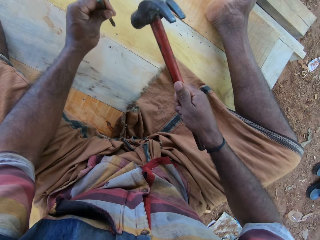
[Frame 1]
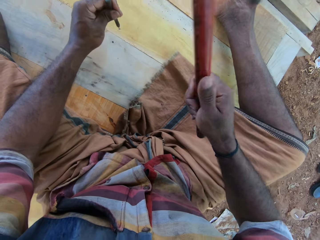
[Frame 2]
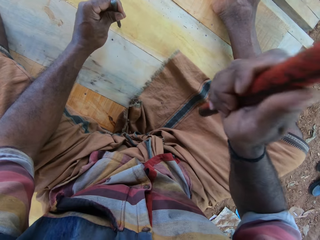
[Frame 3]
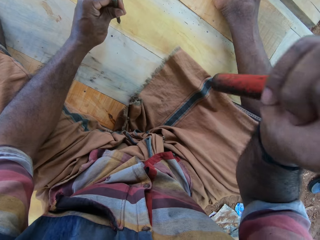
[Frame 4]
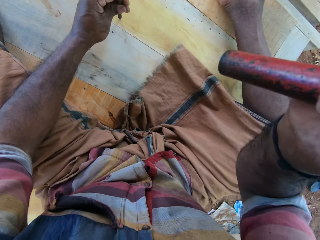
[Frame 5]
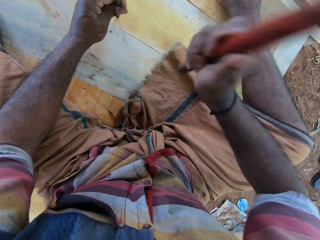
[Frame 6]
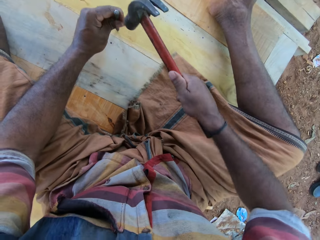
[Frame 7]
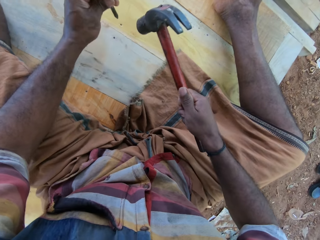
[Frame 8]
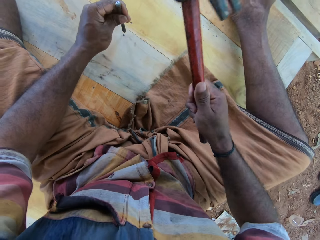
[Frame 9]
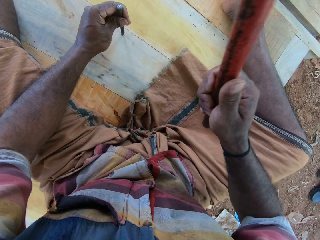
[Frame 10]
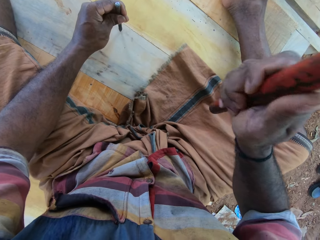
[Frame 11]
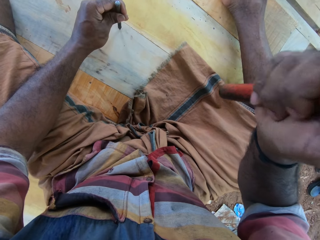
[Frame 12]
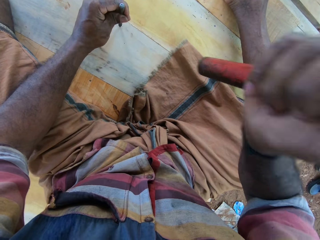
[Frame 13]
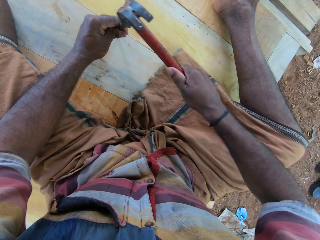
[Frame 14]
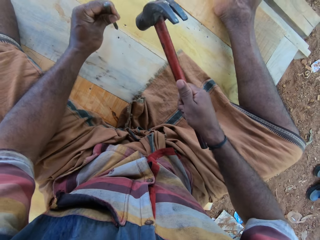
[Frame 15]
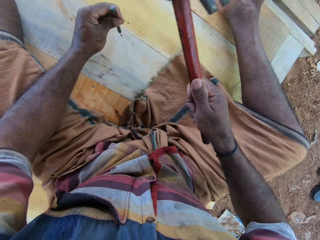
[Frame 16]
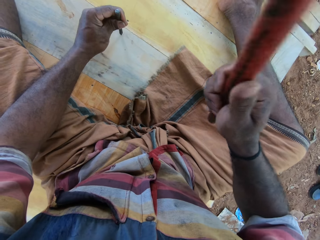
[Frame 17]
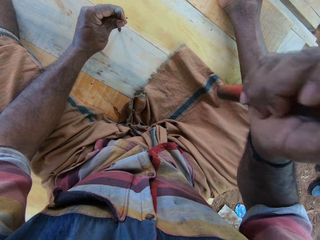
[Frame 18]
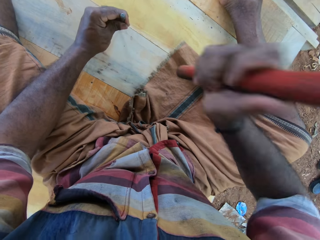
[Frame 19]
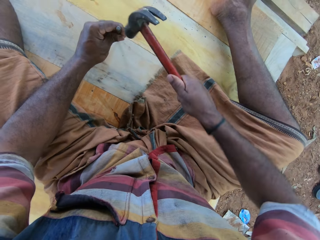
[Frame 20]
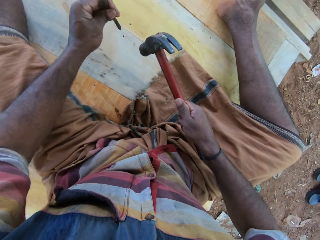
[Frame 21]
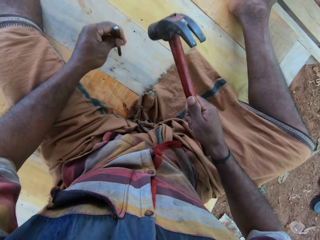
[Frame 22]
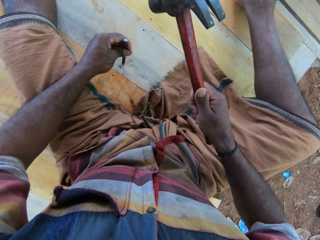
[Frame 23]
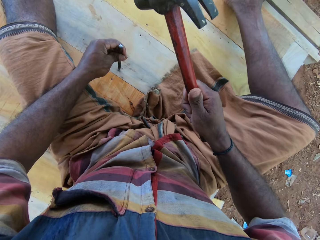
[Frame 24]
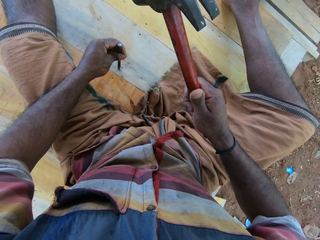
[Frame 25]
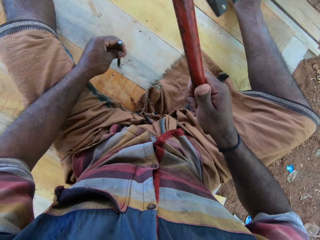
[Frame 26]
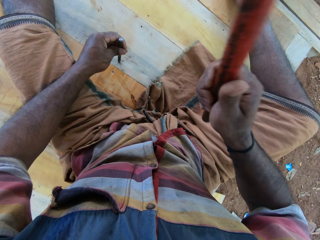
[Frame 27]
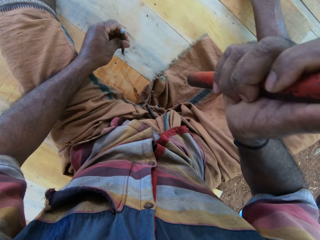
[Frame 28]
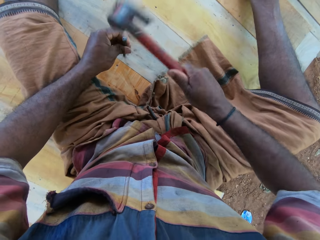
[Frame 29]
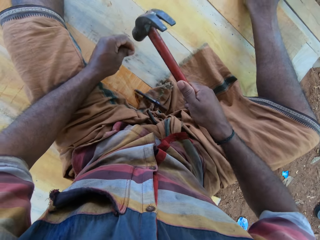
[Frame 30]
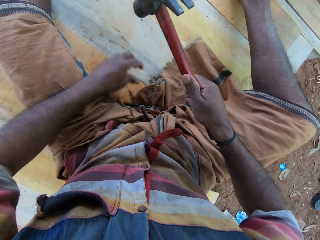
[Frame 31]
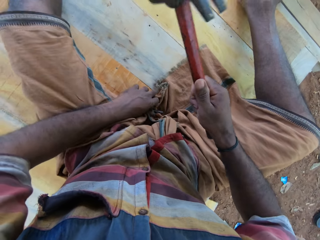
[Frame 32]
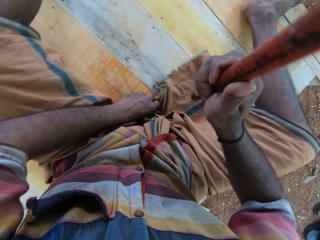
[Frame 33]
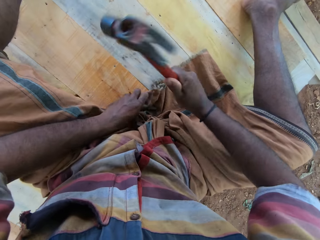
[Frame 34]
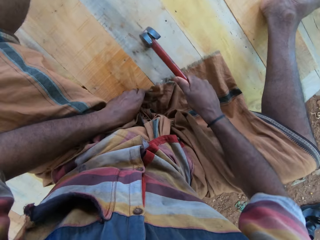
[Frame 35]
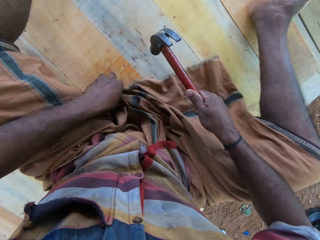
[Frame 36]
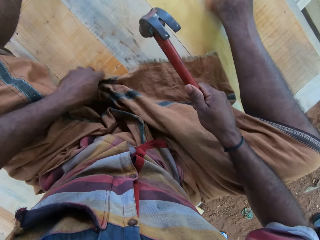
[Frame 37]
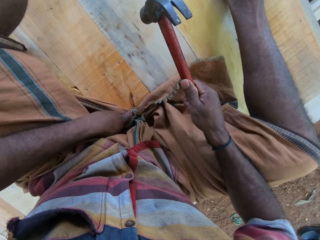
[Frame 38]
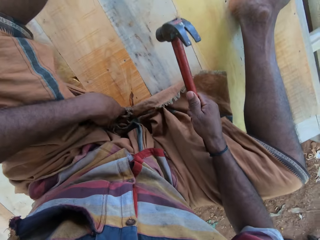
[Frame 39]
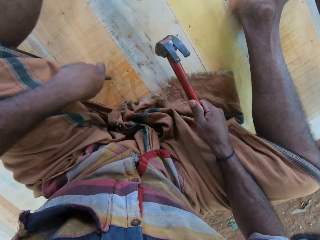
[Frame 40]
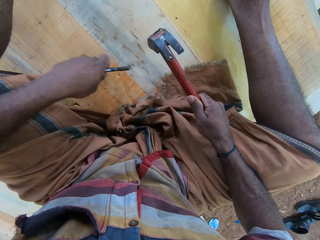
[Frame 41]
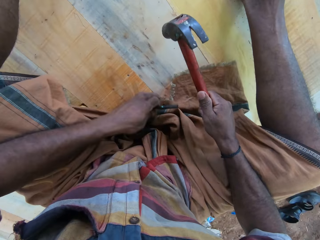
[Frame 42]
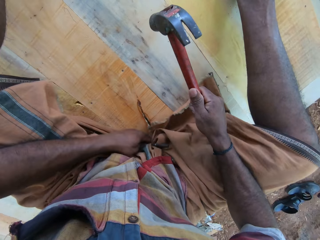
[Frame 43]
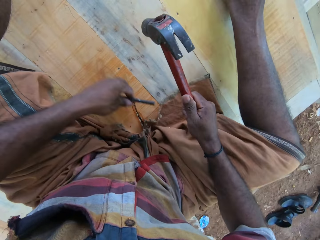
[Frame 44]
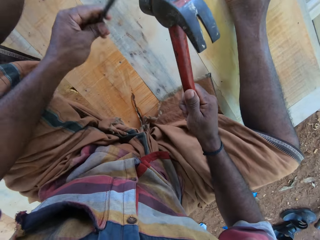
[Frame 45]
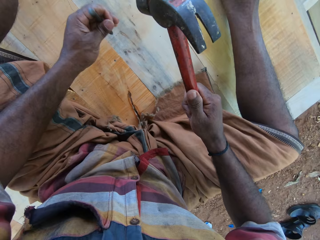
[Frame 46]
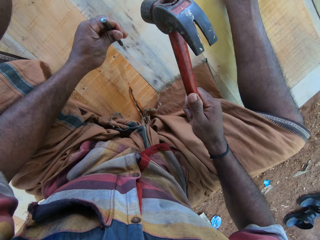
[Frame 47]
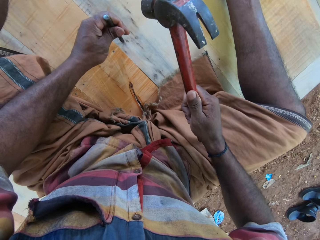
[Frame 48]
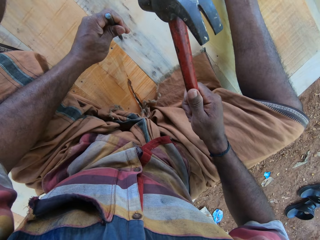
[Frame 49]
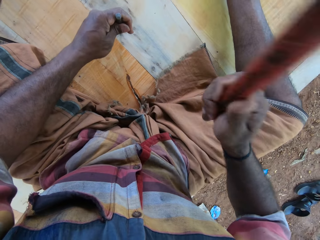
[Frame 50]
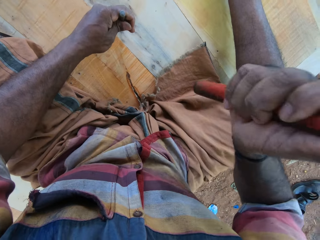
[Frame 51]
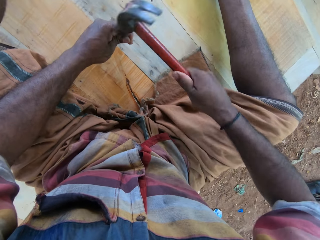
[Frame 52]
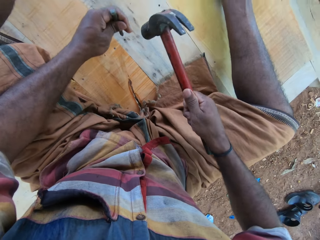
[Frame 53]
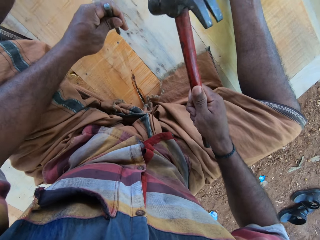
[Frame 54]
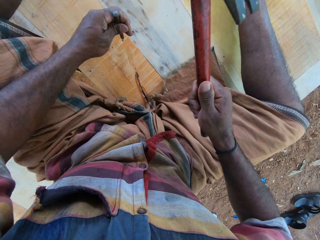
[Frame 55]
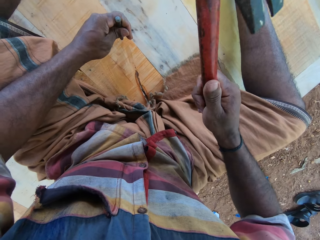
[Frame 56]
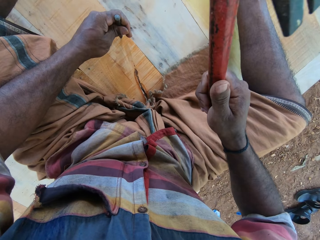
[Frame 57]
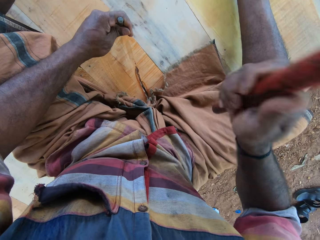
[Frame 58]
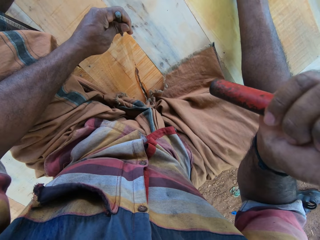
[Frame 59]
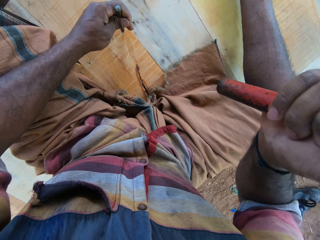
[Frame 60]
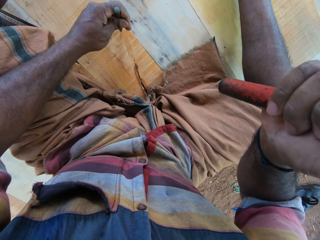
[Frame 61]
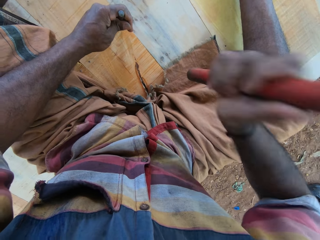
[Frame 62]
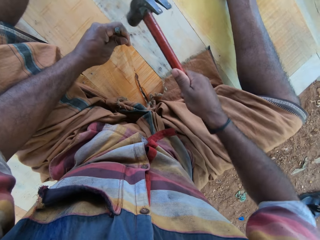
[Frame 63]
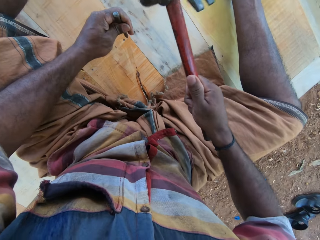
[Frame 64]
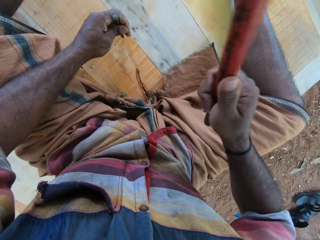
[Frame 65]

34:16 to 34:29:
The camera wearer hits the chisel with a hammer. They hold the hammer. They hit the chisel with the hammer. They pick up the chisel with the left hand. They fix the nail with the hammer. They fold the cloth. They put the chisel on the nail. They hit the chisel with the hammer.

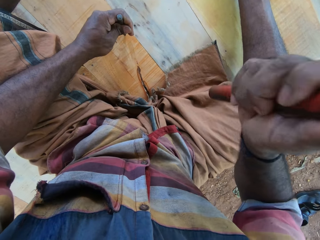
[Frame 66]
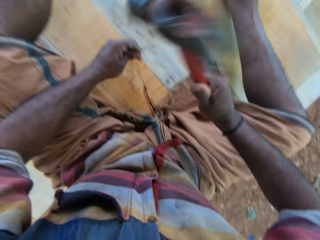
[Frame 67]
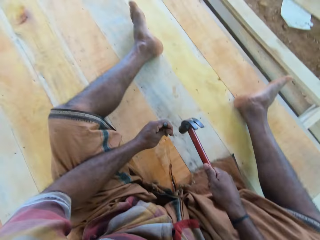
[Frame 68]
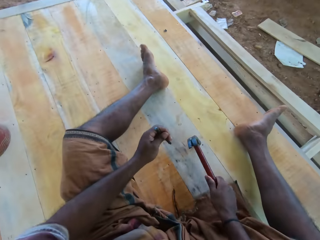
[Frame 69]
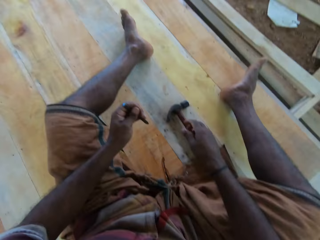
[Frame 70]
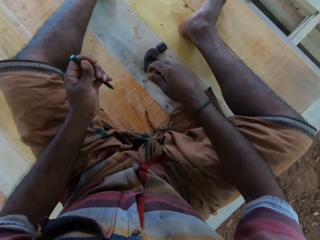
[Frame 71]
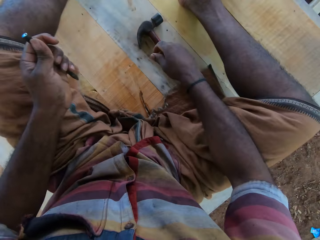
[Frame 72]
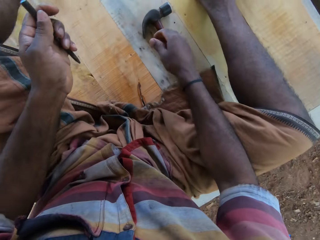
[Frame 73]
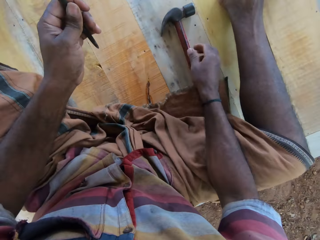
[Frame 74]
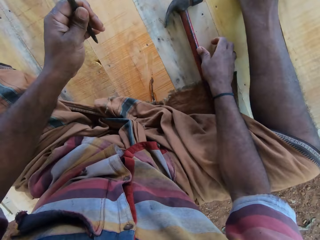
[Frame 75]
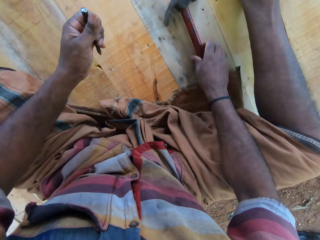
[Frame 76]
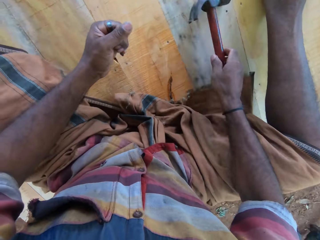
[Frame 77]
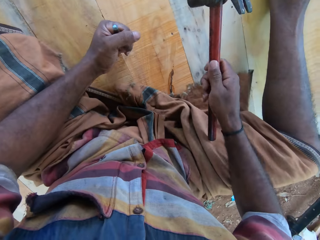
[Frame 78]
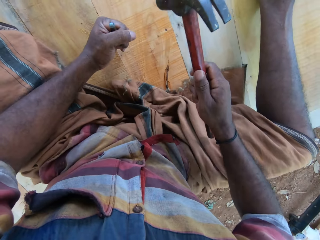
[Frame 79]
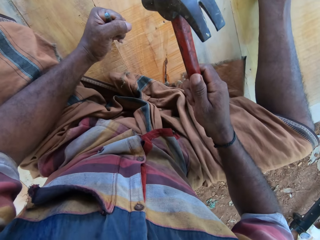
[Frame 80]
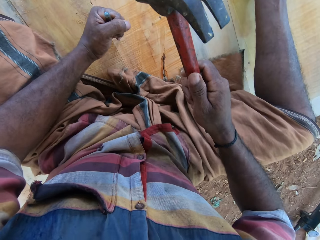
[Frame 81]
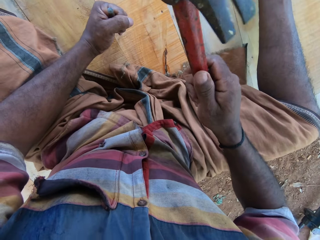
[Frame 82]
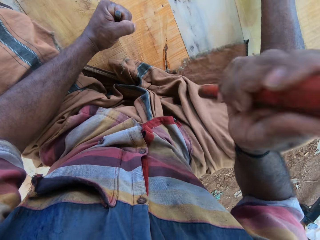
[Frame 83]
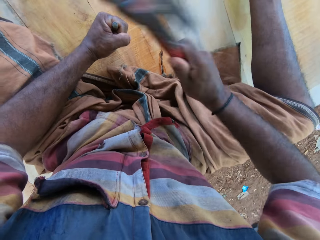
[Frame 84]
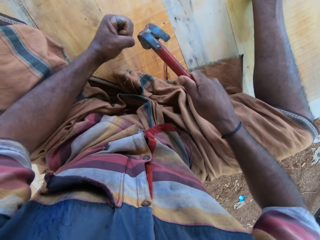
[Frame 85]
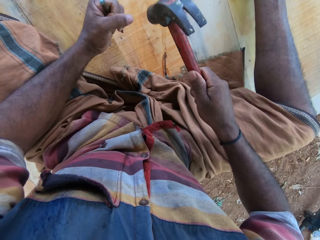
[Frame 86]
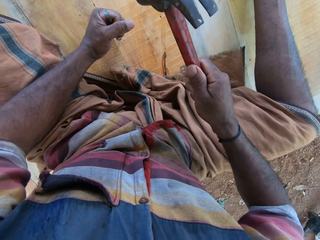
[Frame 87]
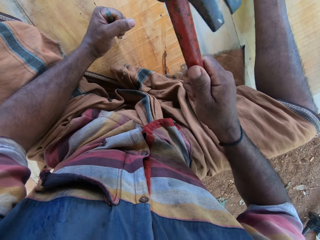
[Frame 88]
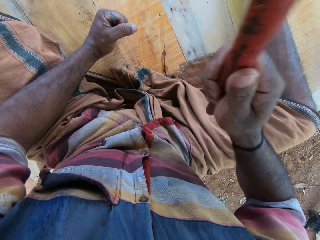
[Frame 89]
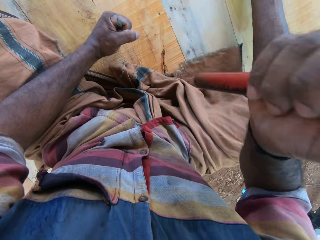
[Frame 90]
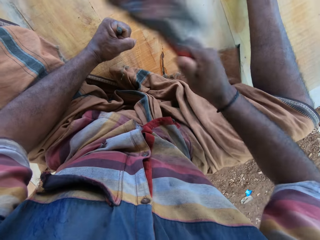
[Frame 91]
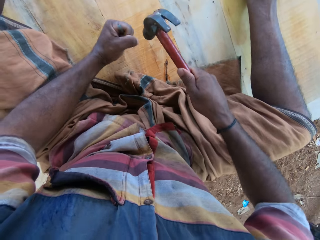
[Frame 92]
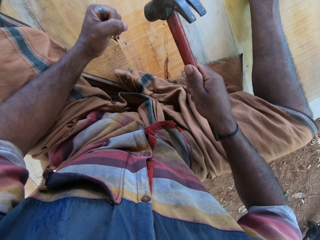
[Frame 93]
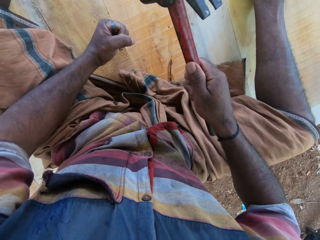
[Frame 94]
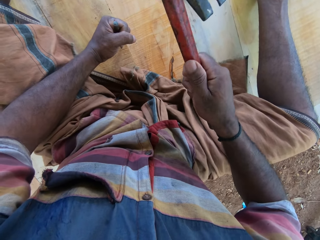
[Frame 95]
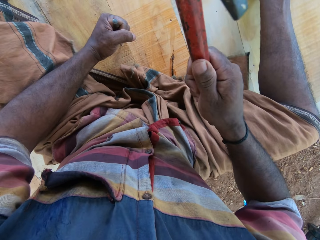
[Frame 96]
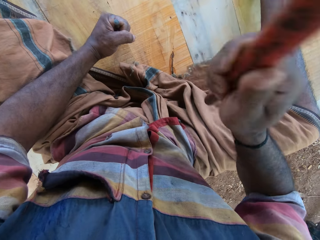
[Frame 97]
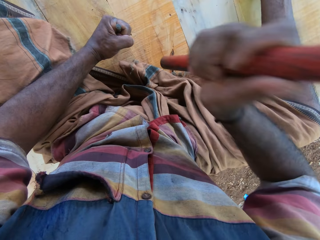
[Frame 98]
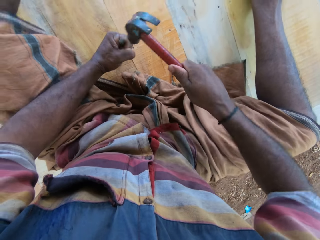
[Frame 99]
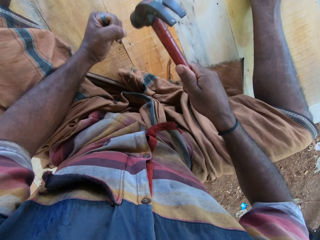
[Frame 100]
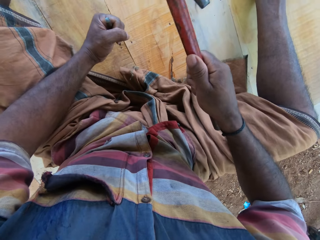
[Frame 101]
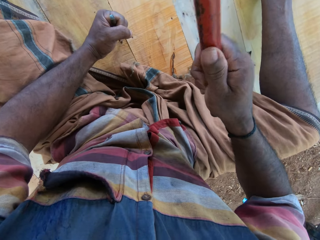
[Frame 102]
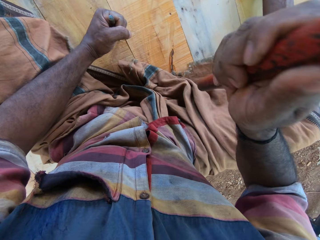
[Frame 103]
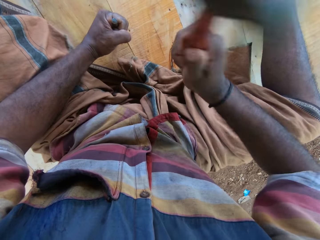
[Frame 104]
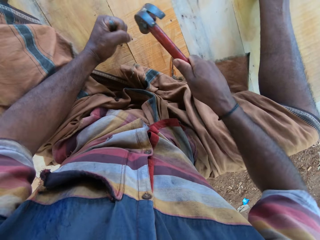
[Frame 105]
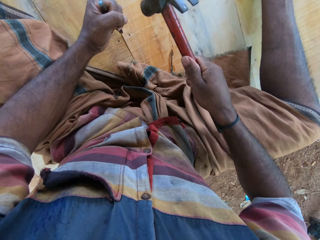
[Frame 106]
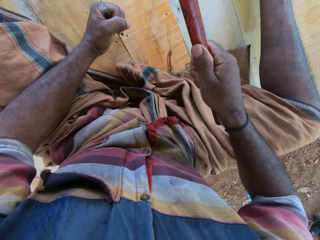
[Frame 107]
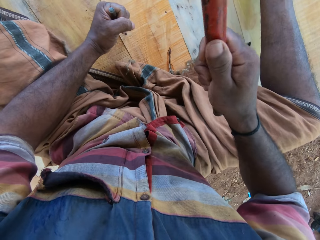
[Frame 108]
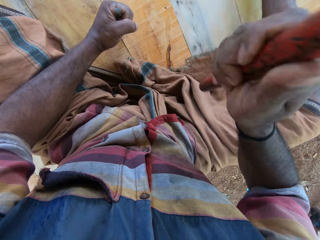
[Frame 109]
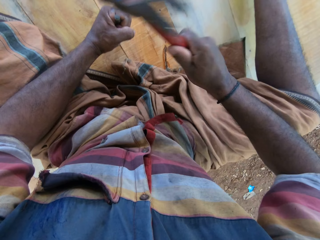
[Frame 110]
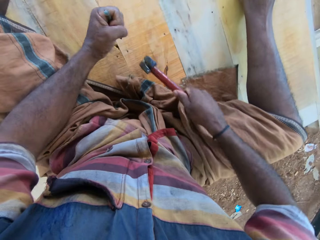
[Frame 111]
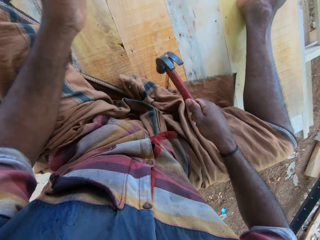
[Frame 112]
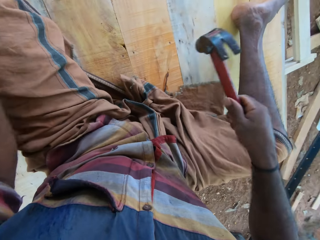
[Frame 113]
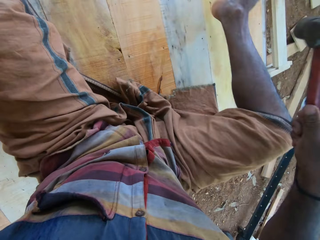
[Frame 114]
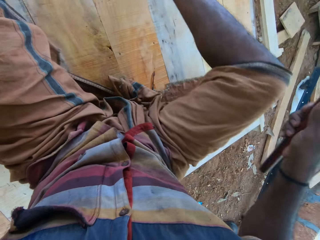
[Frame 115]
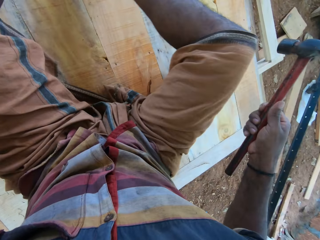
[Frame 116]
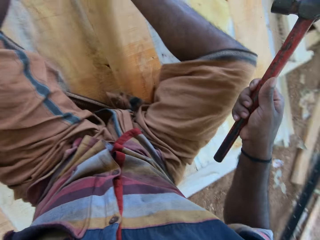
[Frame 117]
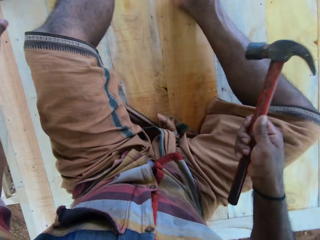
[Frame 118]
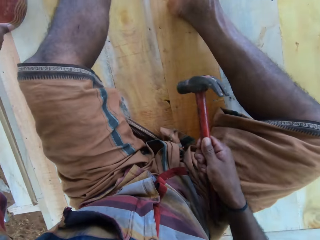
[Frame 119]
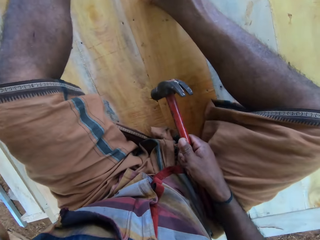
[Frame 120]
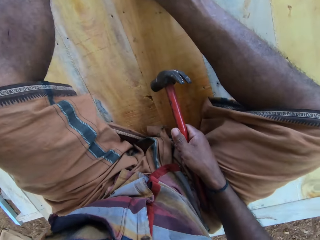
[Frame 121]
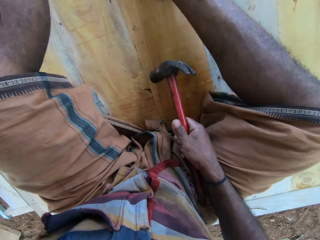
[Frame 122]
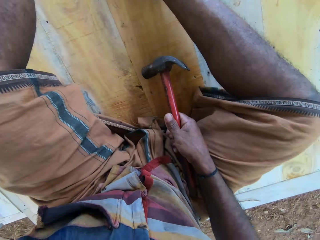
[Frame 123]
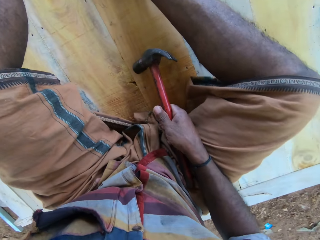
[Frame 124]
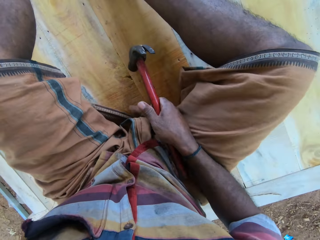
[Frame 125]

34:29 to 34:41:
The camera wearer puts the hammer down. They hold the chisel with the left hand. They pick up the hammer. They hit the chisel with the hammer. They hold the hammer. They hit the chisel with the hammer. They hold the hammer. They move the legs. They change position. They hold the hammer.
